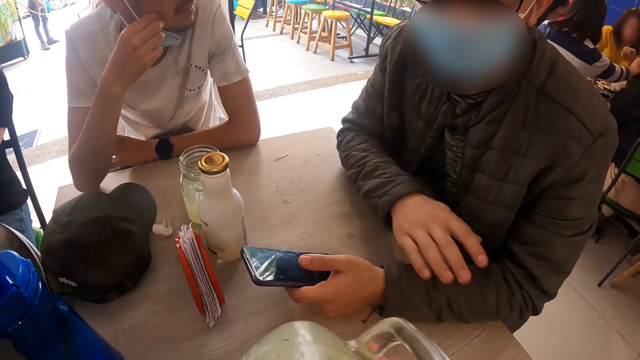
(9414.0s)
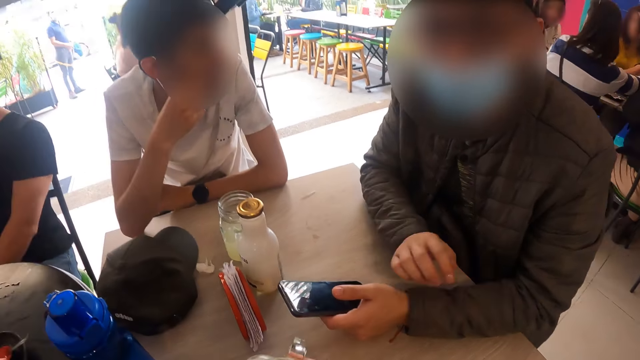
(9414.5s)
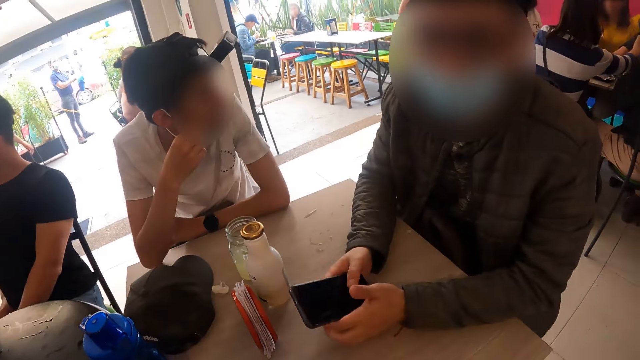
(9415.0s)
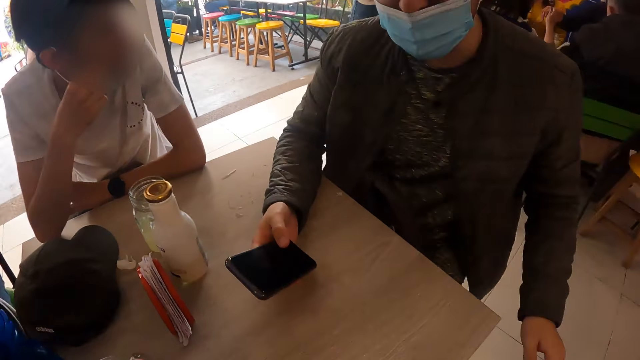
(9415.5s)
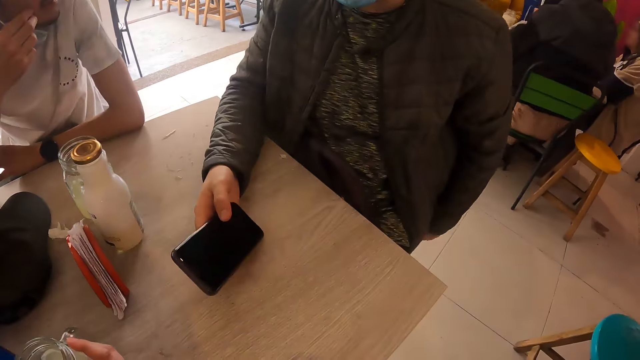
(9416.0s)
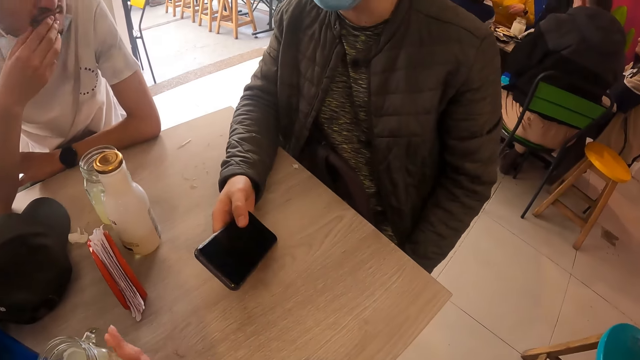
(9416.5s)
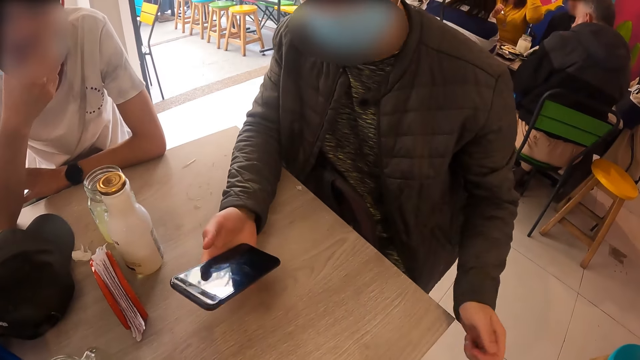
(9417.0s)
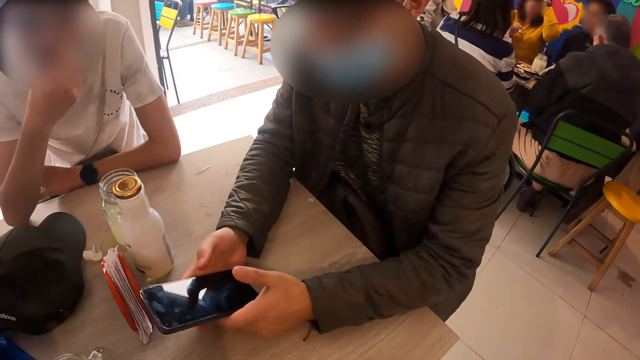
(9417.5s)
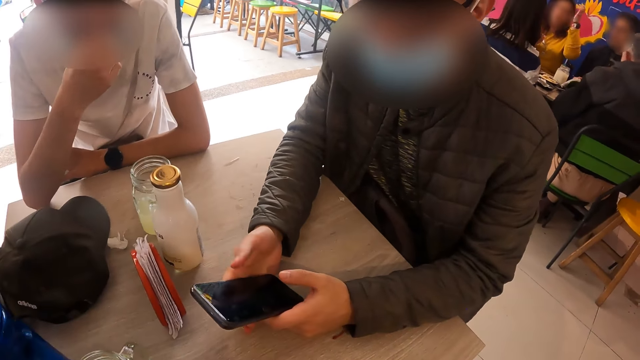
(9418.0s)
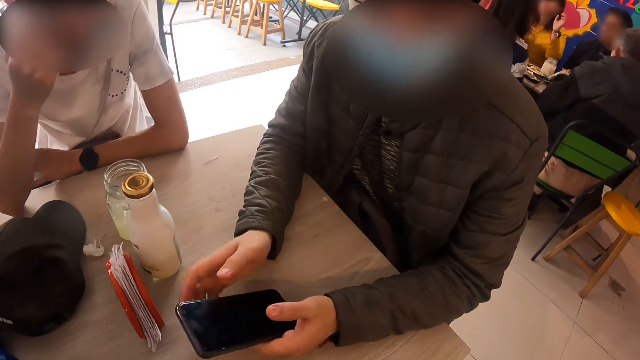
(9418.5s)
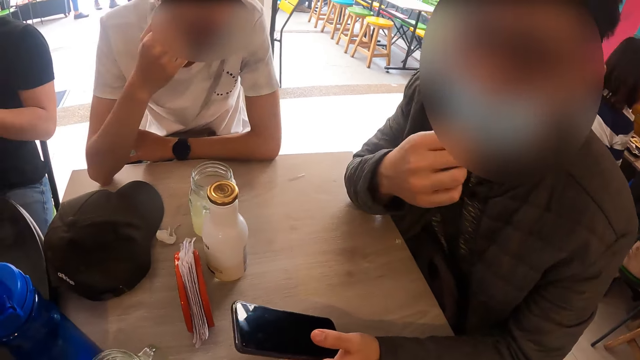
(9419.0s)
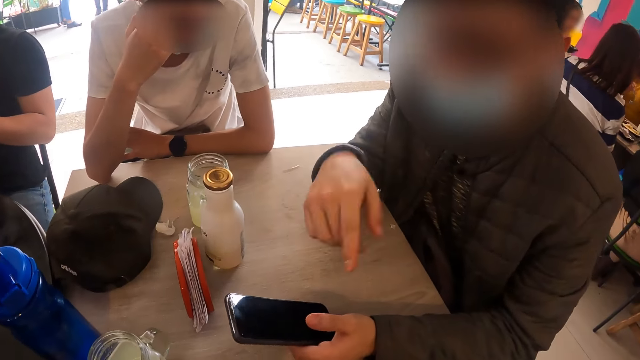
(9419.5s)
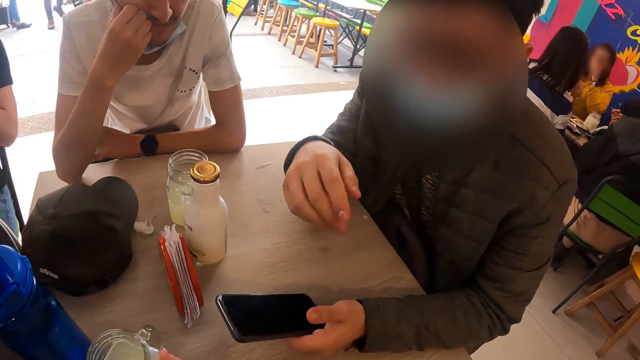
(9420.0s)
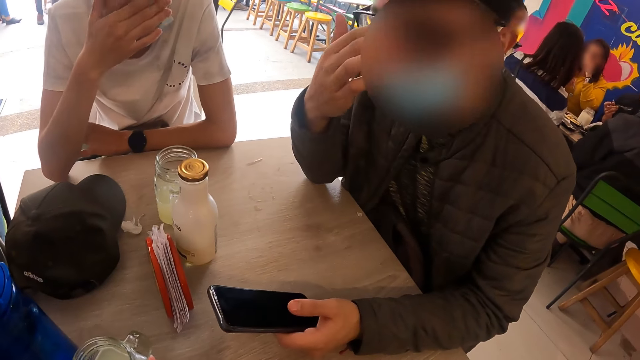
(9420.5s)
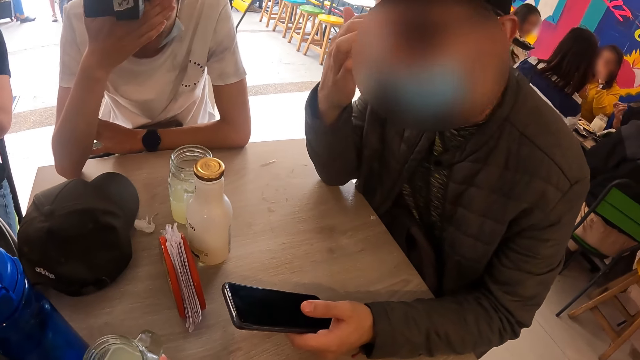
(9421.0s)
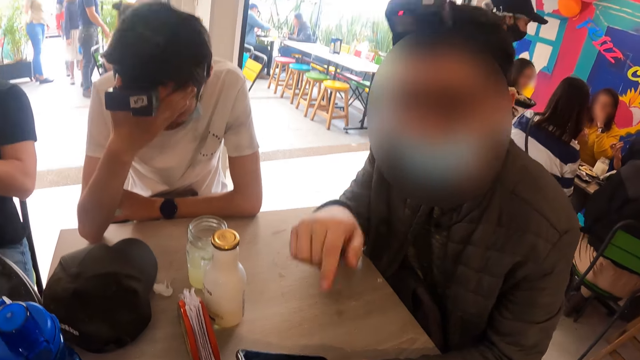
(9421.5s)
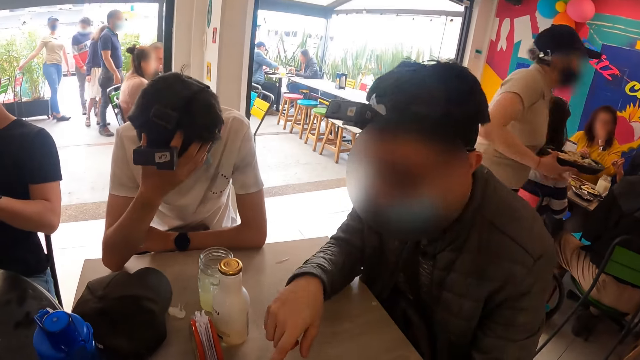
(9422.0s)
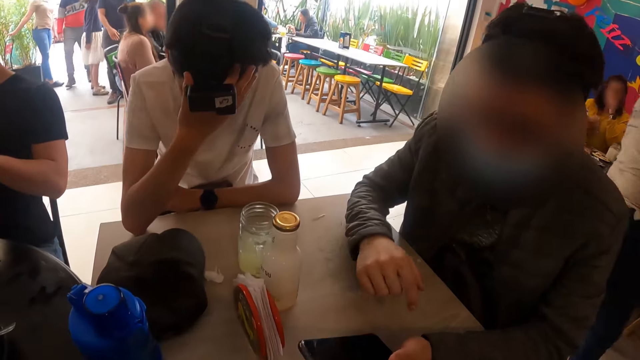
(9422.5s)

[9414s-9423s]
The camera wearer interacts with a man. The man holds the phone with his right hand. The man holds the phone with both hands and adjusts his nose mask with his right hand.

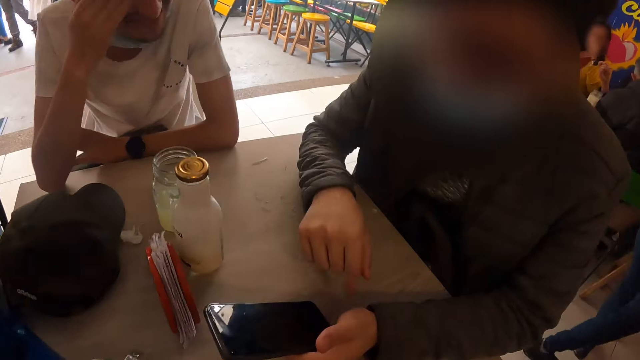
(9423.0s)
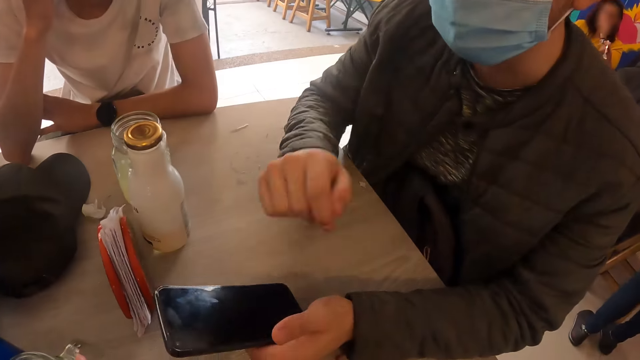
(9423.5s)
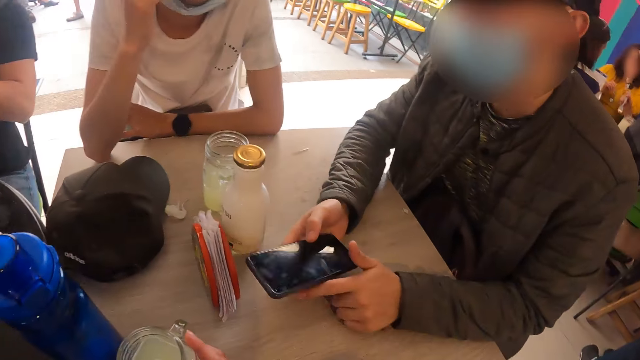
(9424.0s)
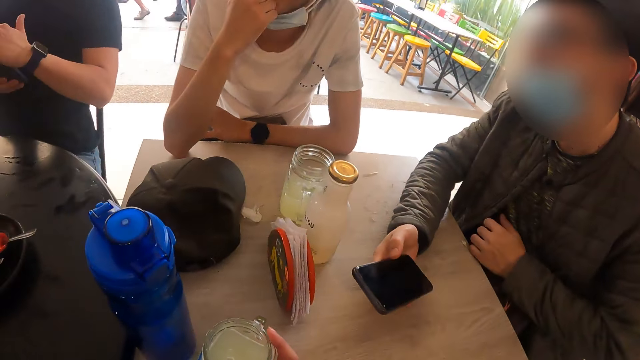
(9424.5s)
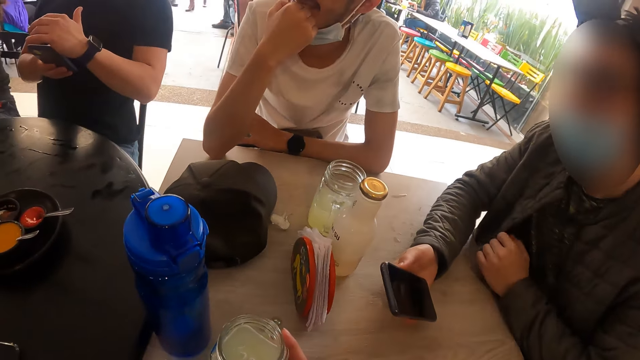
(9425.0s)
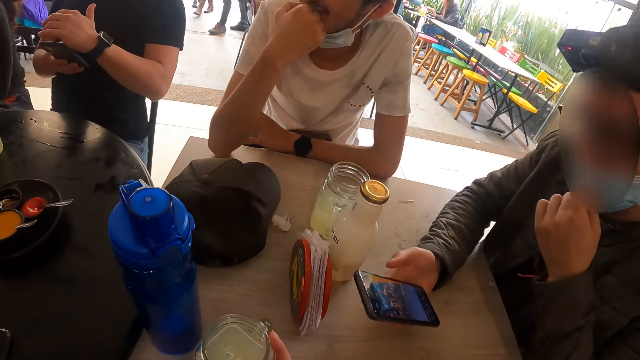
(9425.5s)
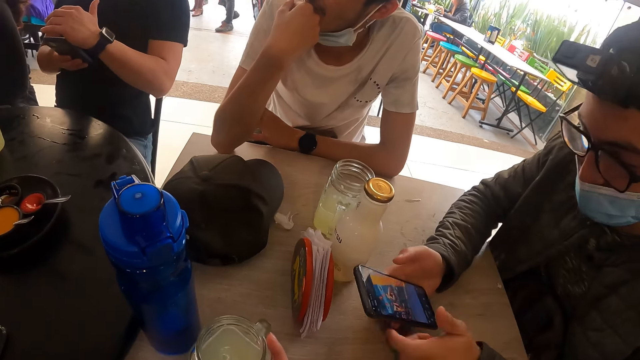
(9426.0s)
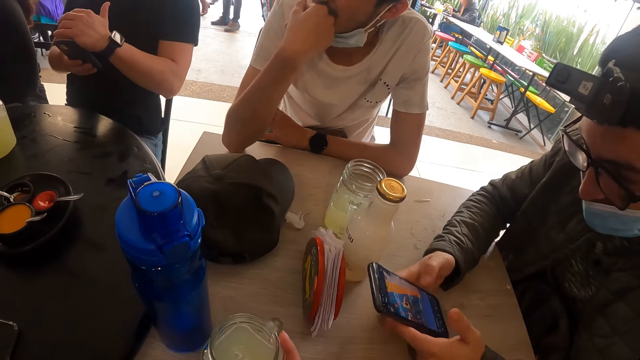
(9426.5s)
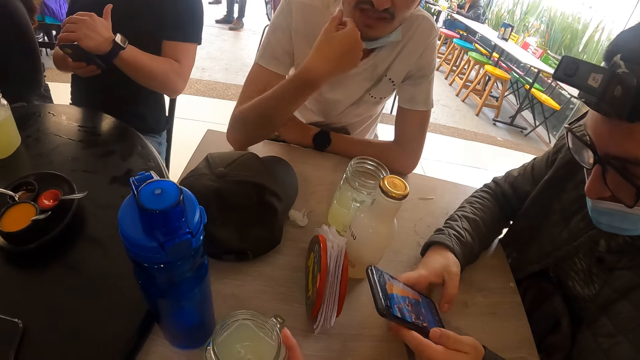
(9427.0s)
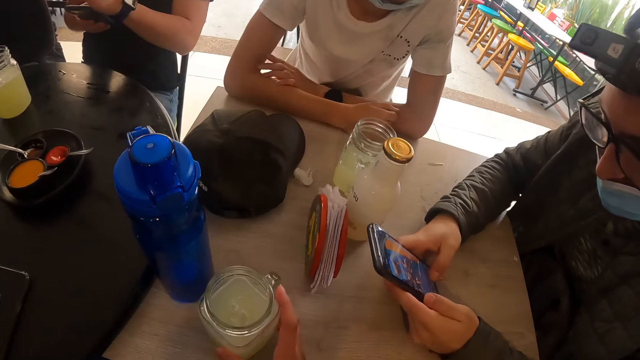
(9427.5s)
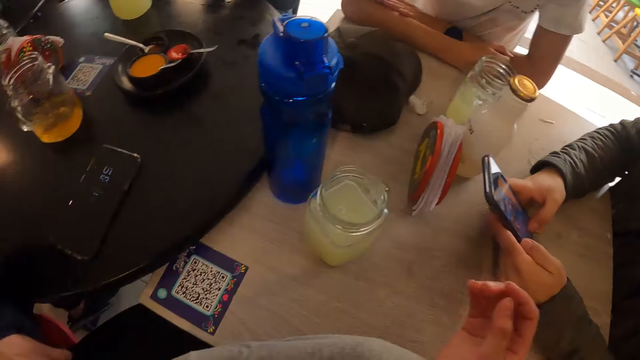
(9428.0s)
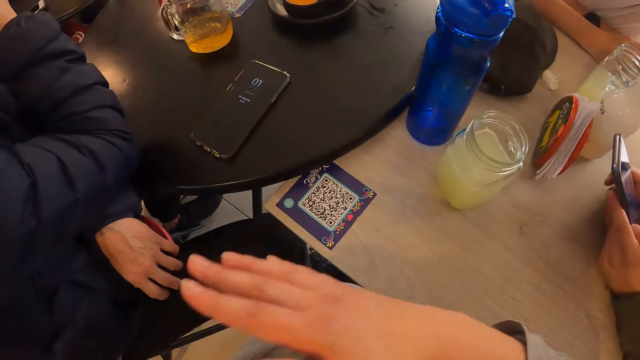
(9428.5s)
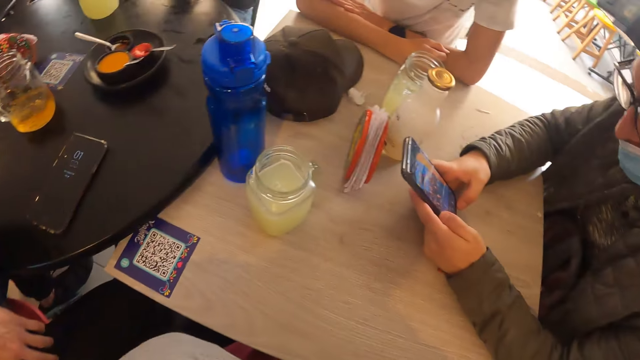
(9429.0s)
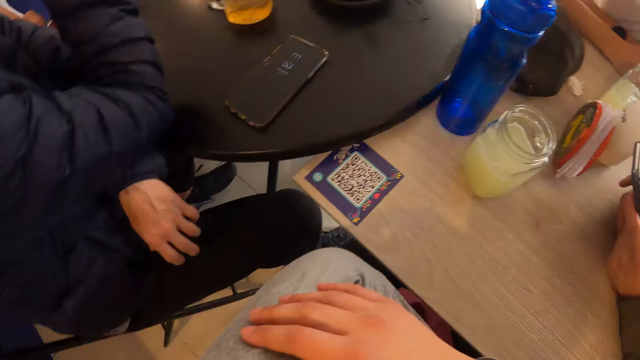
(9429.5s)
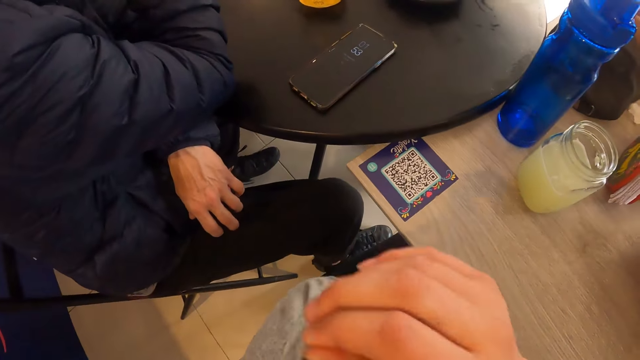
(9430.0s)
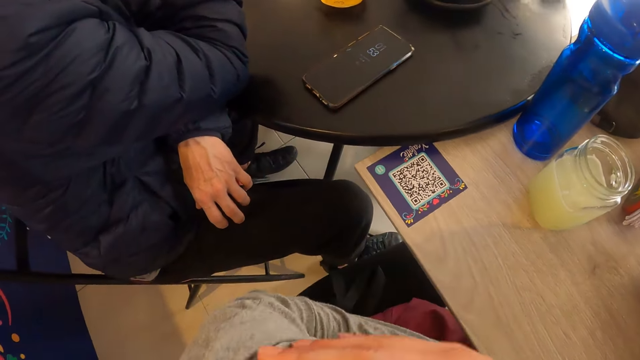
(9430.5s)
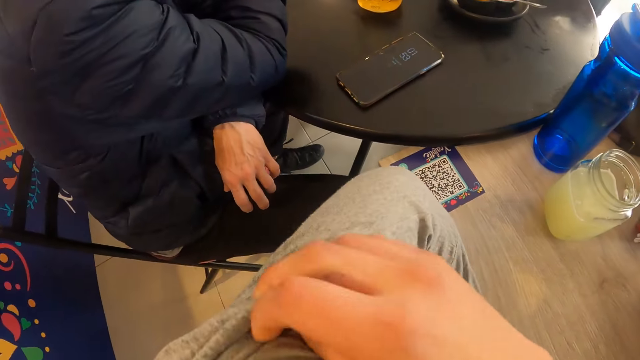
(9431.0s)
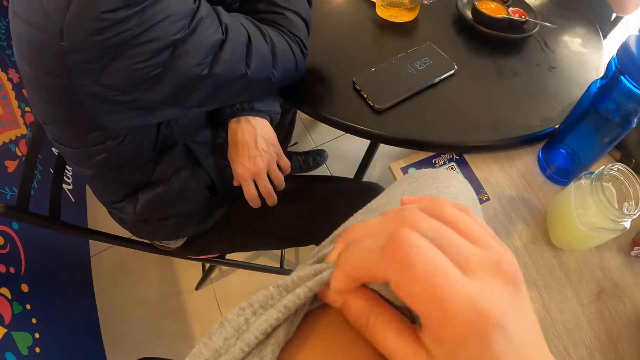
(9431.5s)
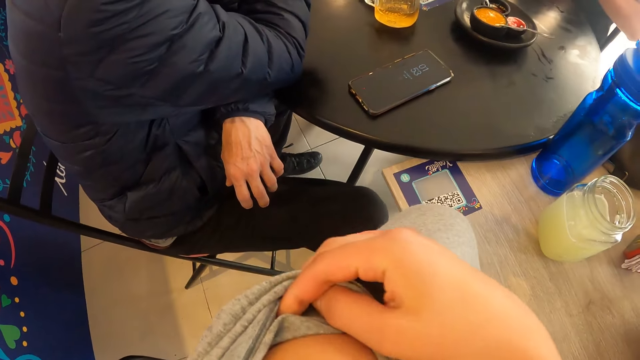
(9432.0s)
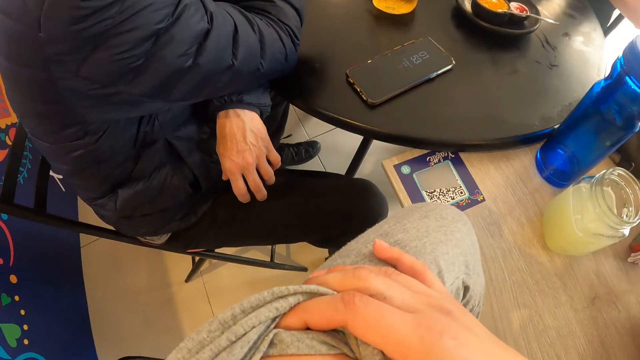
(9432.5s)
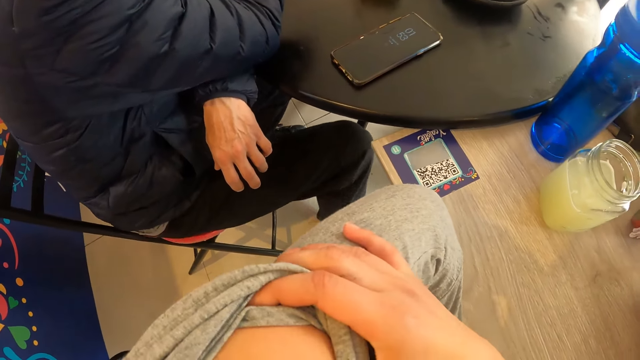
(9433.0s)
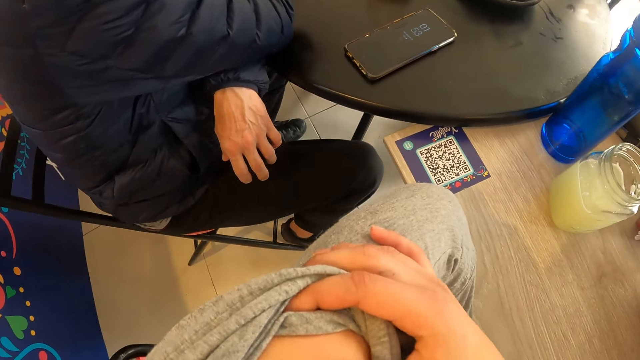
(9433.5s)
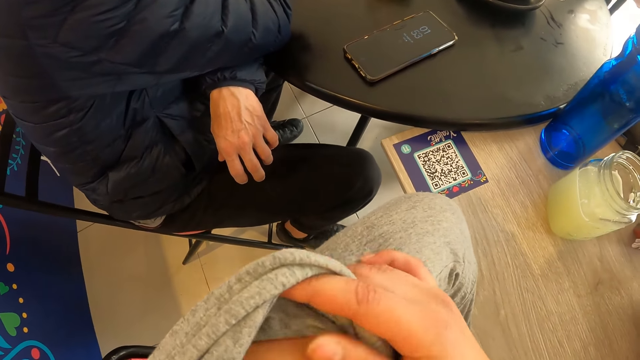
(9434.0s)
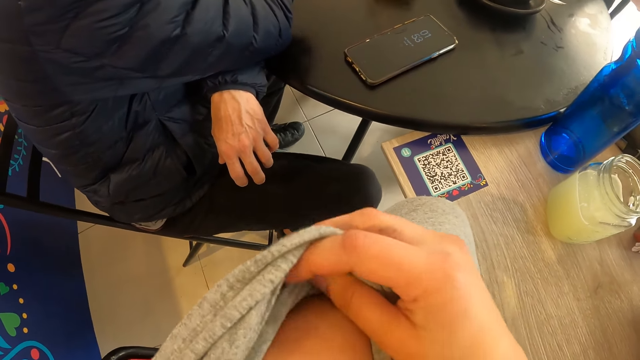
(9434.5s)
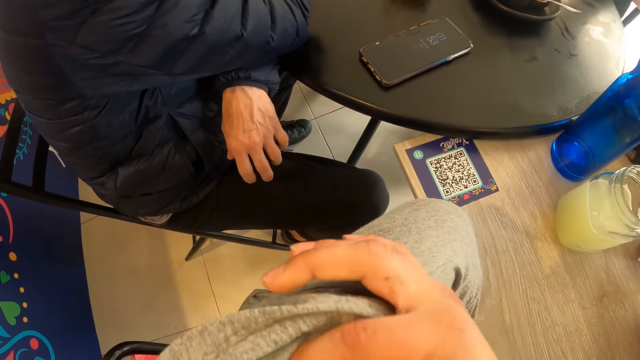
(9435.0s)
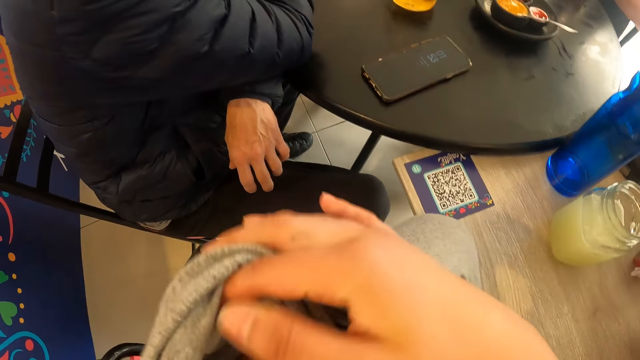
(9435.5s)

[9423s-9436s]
A man holds a phone with his right hand and adjusts his nose mask with his left hand. The camera wearer interacts with the man. The man operates the phone with both hands. The camera wearer looks at her left shoulder. She pulls her left sleeve with her right hand.
